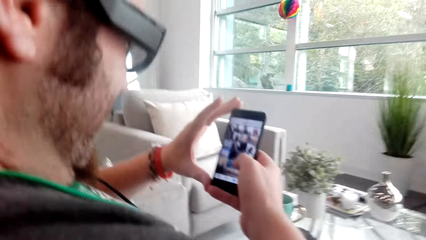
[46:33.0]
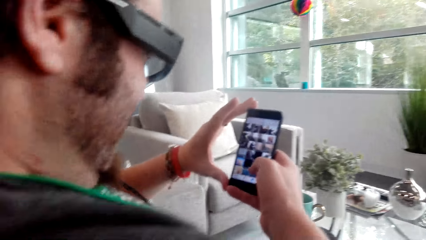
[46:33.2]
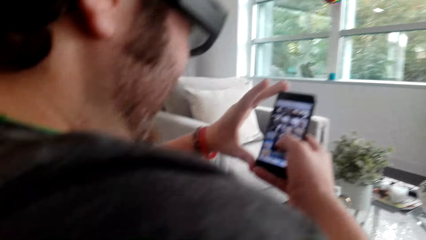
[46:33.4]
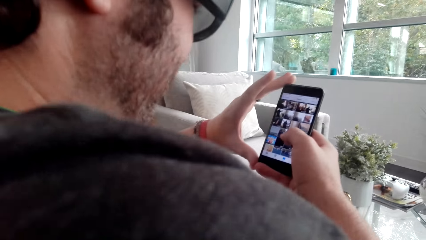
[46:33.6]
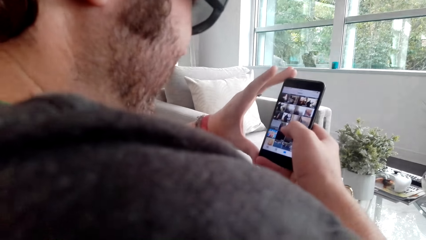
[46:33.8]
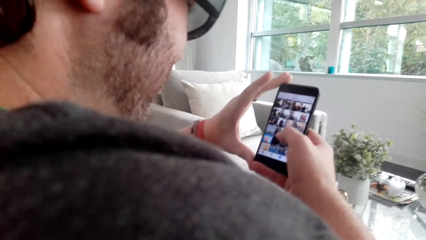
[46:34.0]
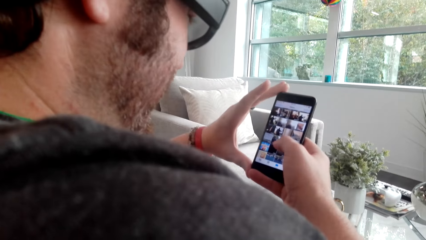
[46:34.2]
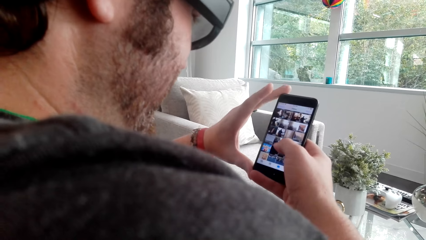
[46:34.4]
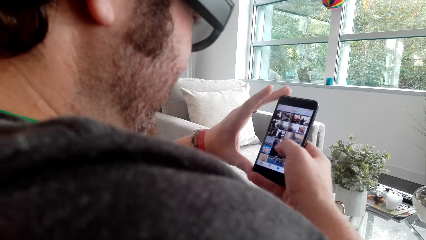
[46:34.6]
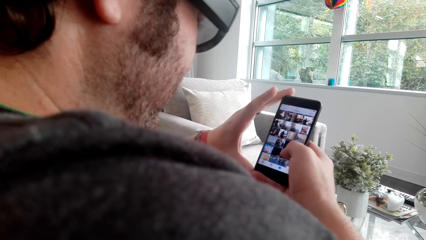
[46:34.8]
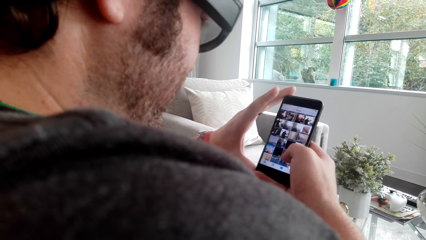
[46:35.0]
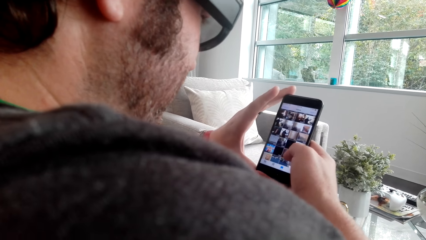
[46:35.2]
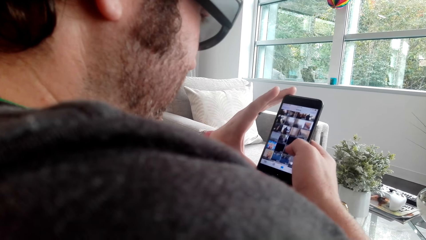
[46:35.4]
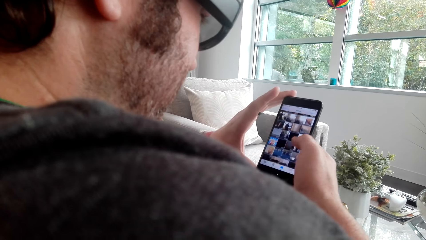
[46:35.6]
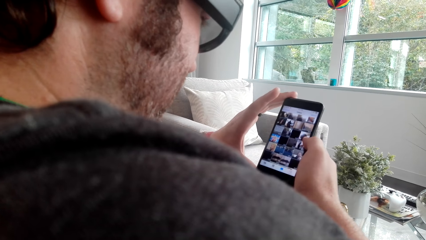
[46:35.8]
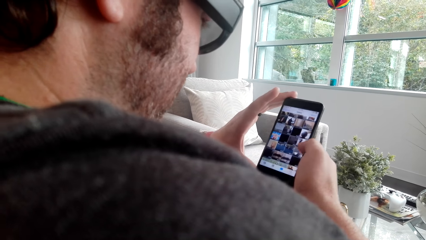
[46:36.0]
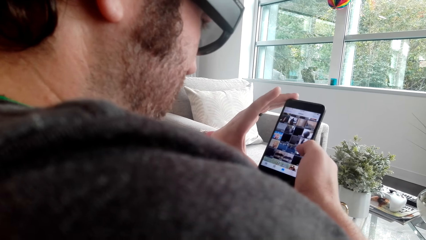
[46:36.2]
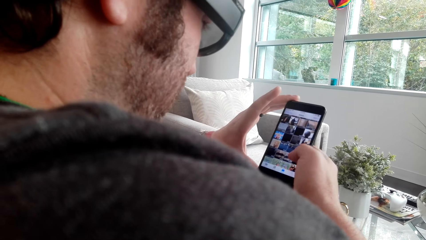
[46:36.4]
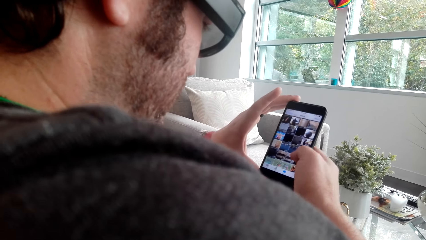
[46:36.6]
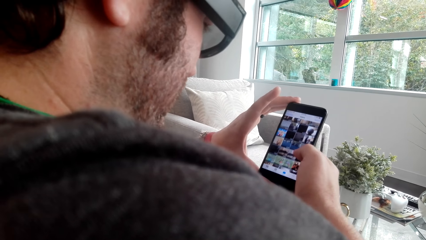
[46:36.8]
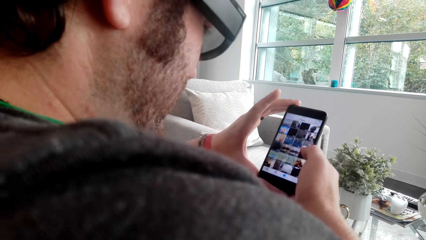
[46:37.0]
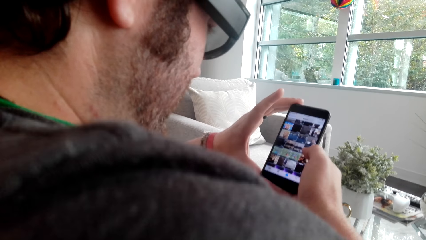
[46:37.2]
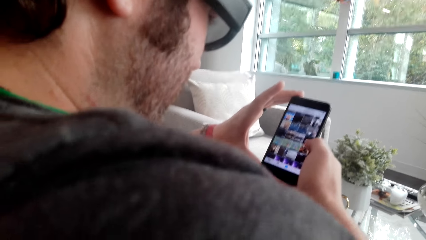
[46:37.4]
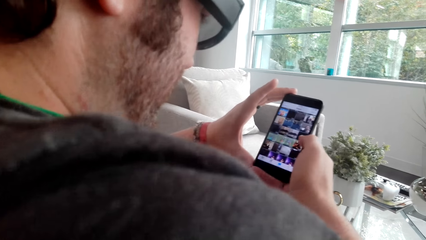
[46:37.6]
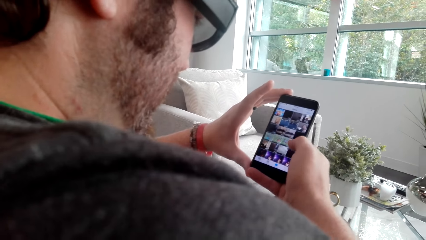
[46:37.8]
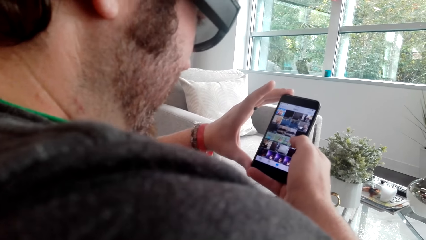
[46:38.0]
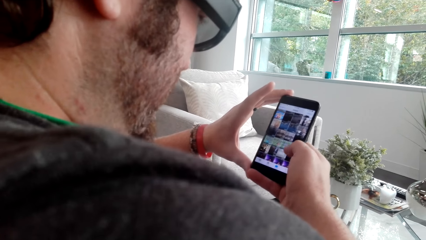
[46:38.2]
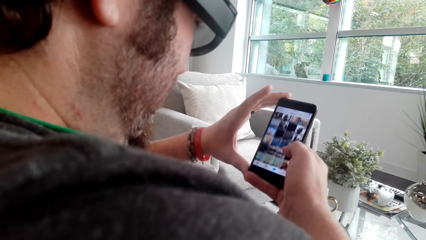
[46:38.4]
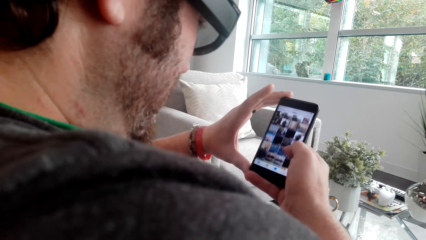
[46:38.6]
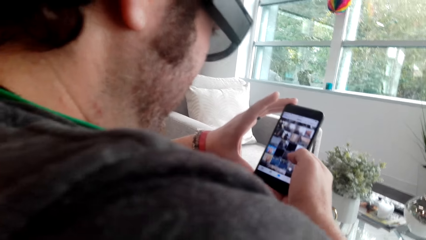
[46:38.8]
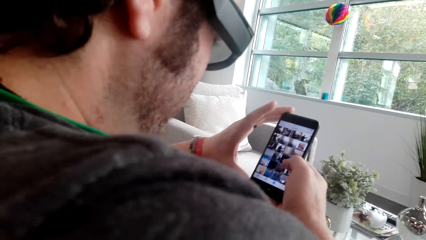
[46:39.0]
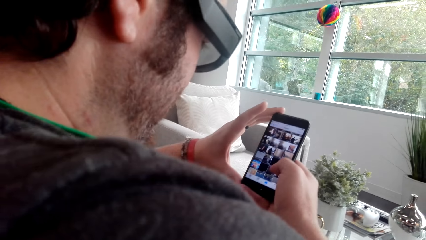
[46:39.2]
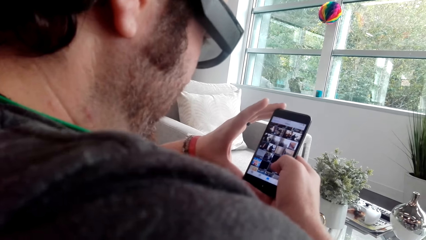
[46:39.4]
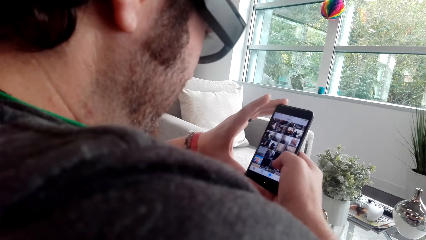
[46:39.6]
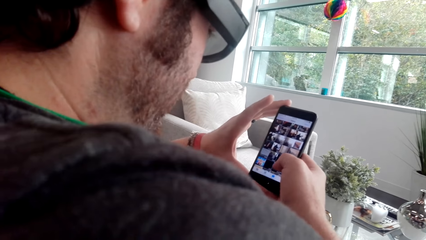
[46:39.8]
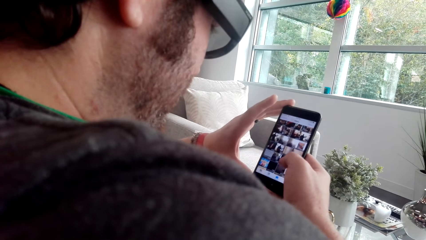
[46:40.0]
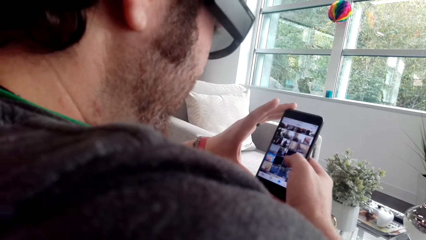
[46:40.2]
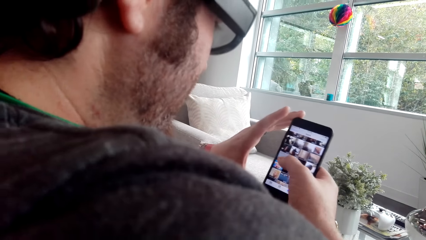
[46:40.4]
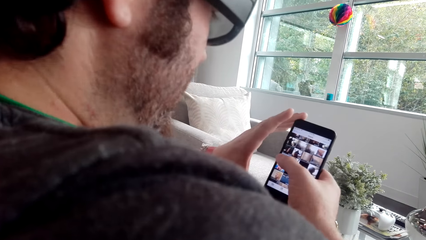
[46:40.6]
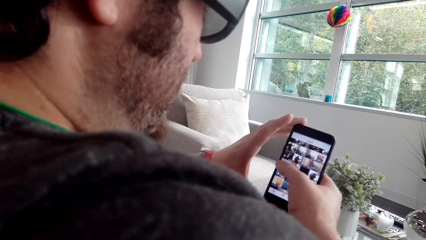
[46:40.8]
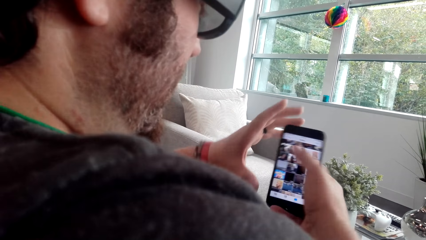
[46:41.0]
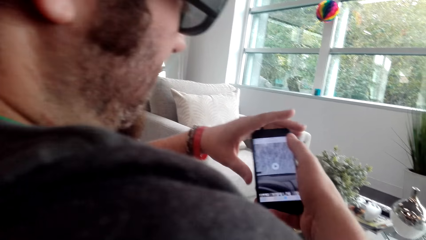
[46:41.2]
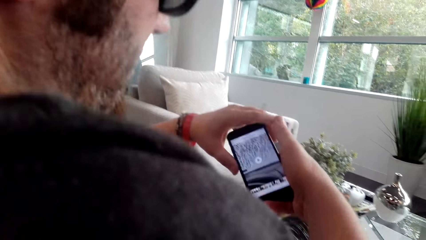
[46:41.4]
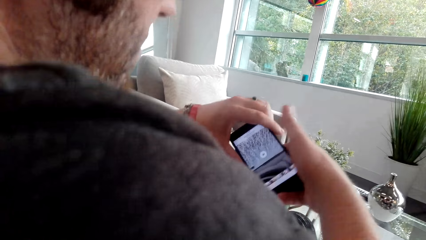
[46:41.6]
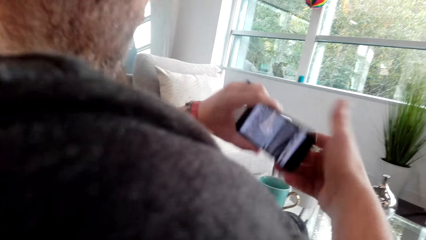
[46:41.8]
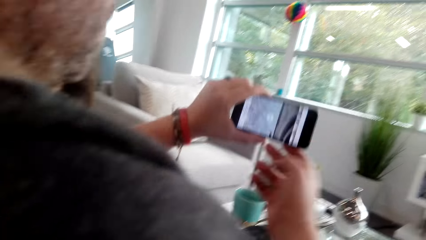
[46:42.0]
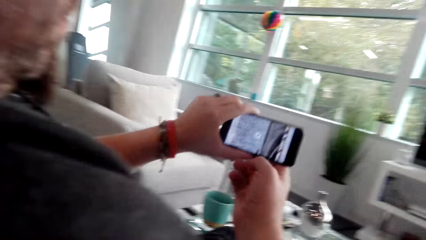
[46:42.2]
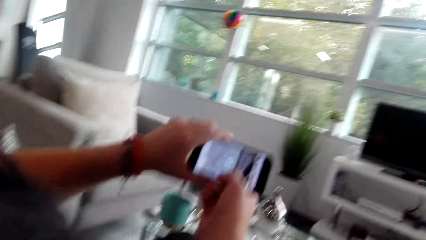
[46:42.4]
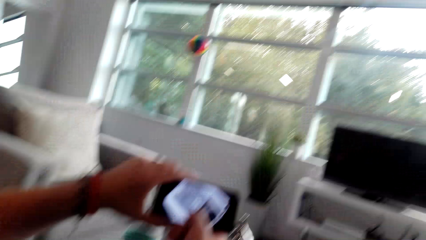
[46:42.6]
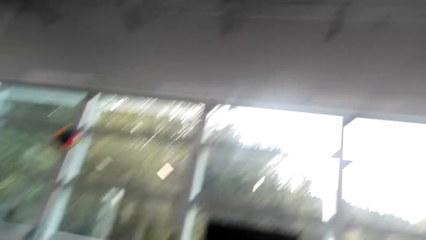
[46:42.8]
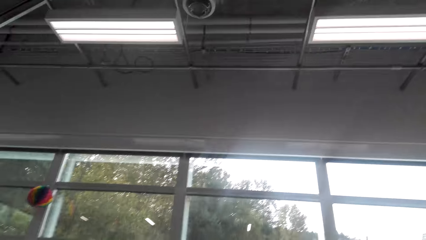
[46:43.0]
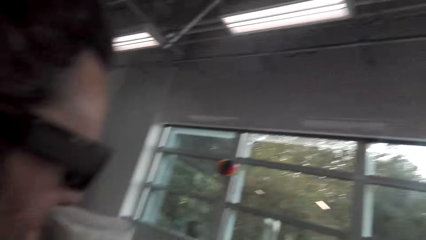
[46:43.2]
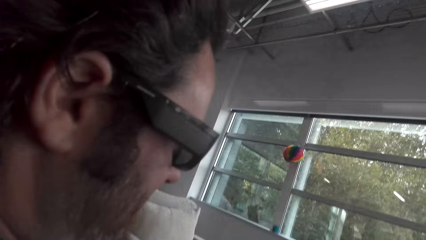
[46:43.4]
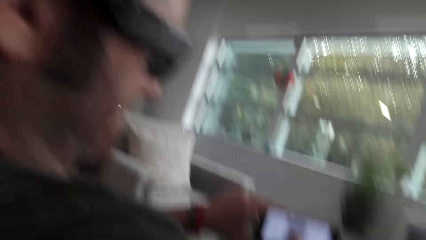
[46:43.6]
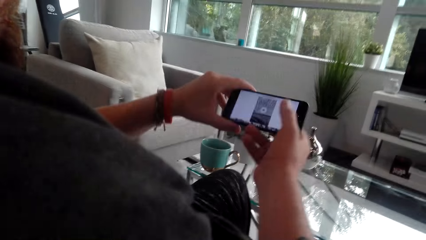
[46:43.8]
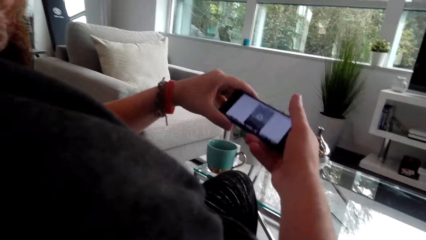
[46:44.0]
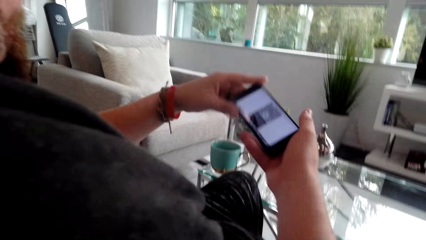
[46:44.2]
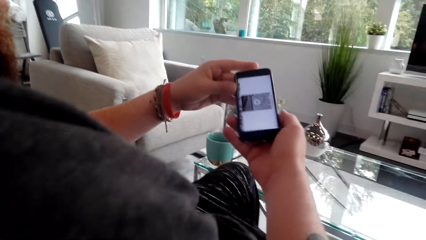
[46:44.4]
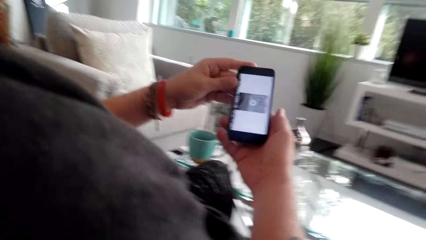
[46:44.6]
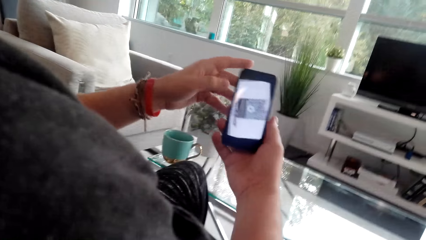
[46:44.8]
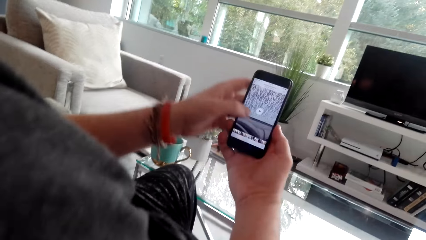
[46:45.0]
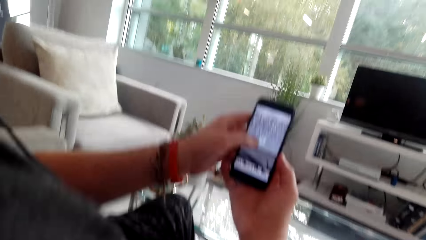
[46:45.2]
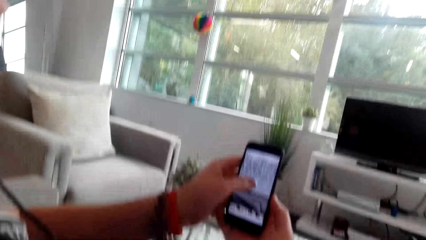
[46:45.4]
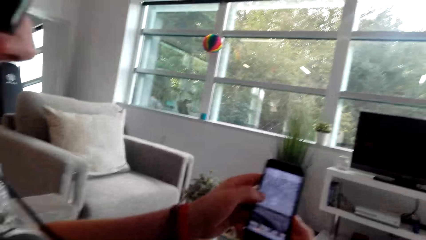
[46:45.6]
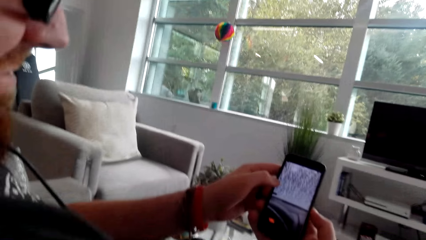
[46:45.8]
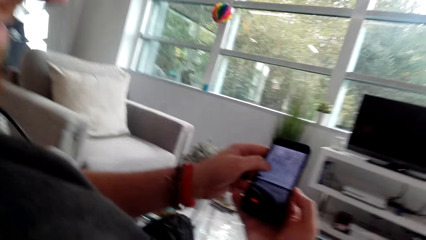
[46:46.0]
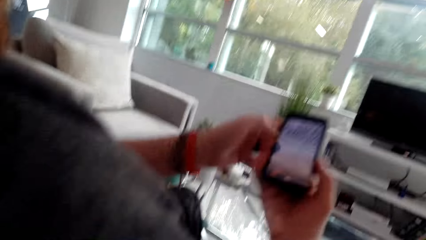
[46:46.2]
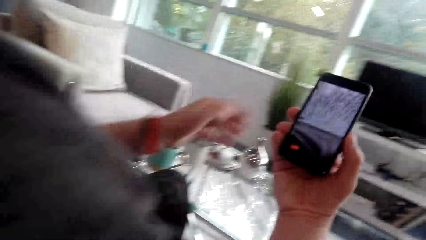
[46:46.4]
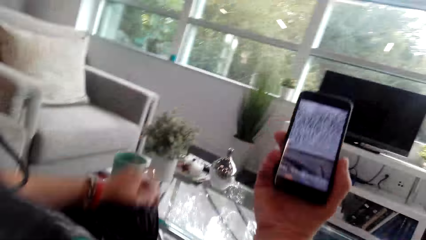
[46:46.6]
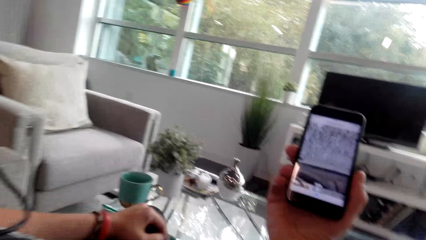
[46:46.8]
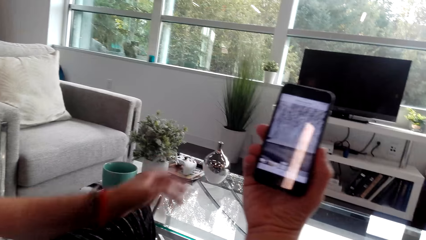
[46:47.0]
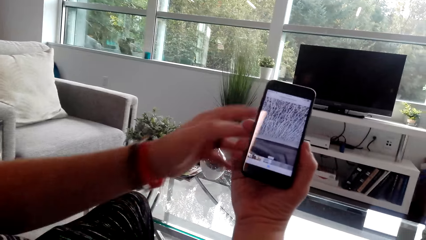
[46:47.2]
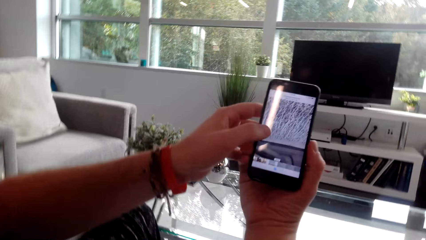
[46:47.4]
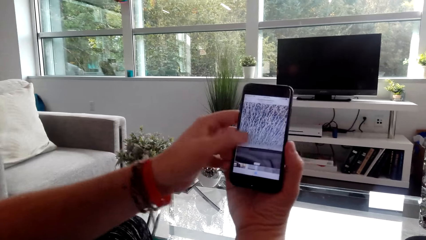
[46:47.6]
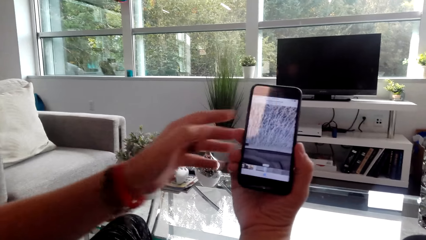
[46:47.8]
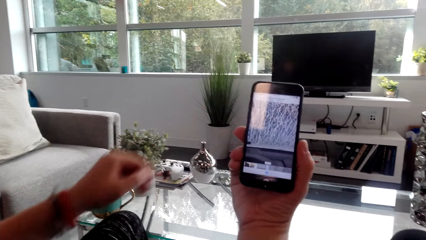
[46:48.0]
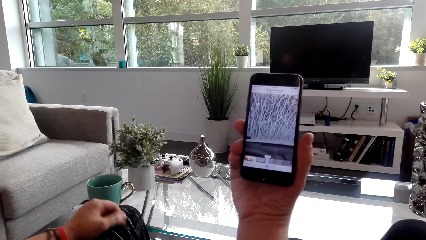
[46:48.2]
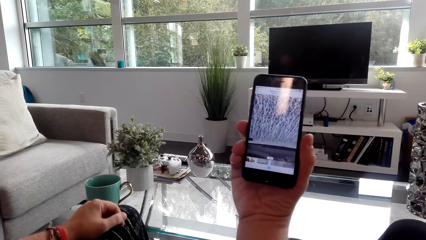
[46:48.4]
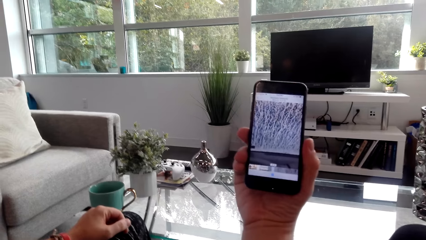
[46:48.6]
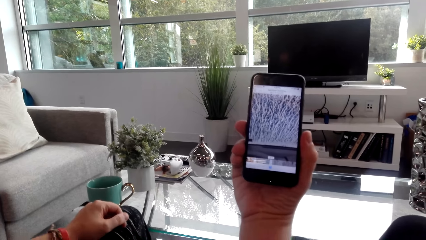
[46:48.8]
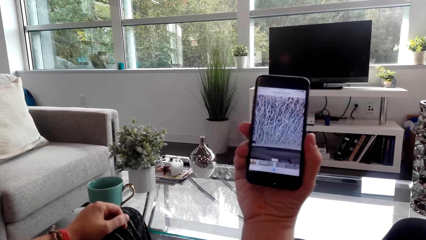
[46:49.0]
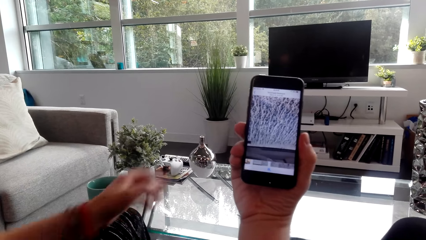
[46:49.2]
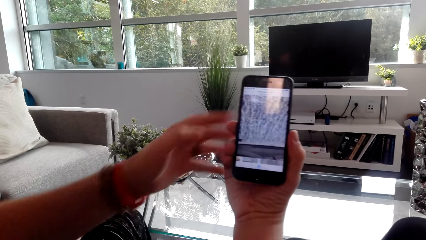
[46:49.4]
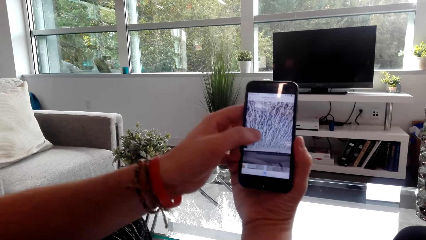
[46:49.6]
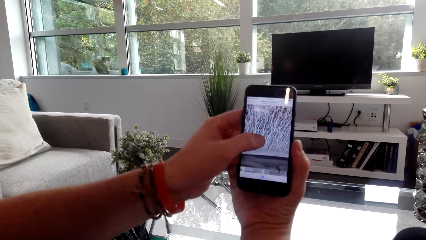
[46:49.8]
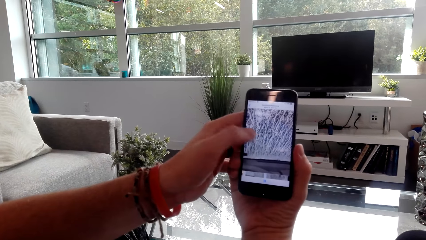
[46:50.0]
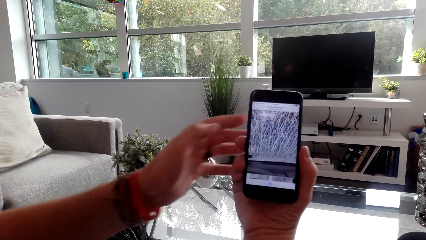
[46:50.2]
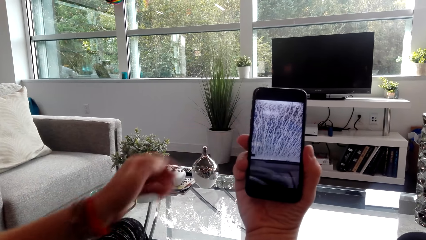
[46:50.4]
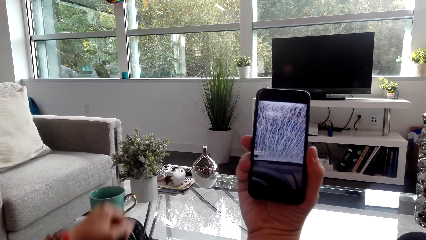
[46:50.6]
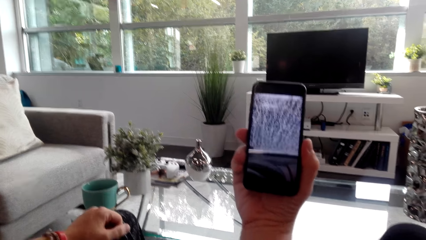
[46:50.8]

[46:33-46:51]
A man uses her phone. The man scrolls on the phone. The man taps on the phone and converses with the camera wearer. The man watches the video on the phone. The camera wearer converses with the man. They watch a video on the phone. The man watches a video on the phone.
